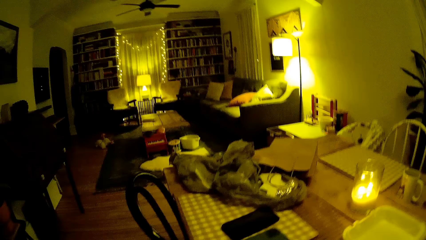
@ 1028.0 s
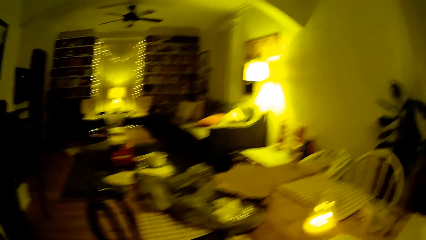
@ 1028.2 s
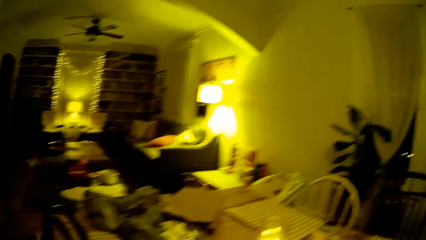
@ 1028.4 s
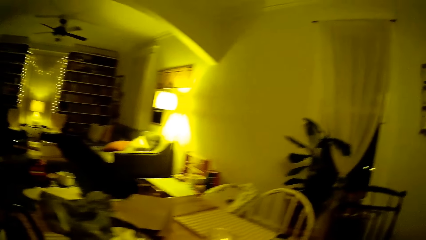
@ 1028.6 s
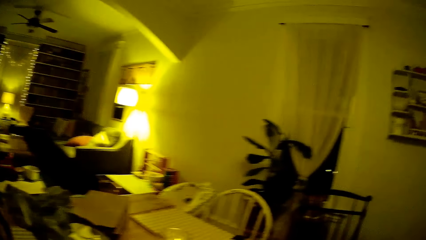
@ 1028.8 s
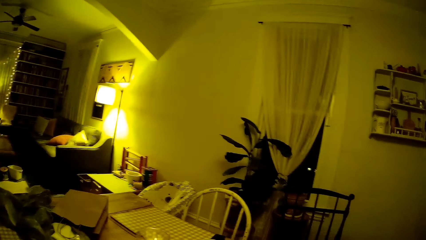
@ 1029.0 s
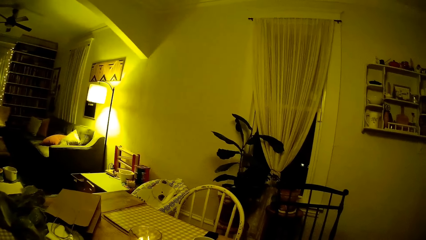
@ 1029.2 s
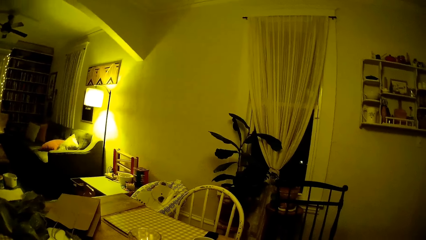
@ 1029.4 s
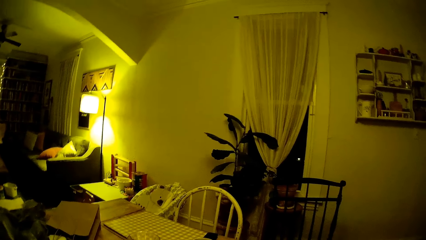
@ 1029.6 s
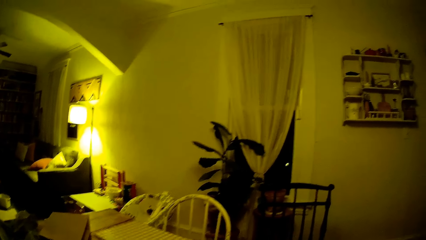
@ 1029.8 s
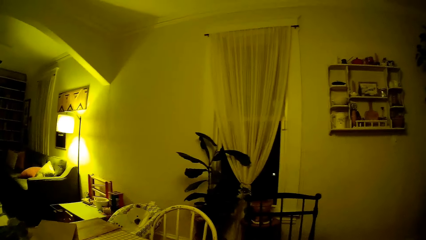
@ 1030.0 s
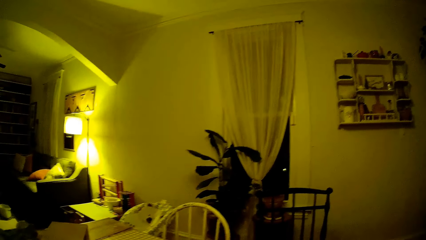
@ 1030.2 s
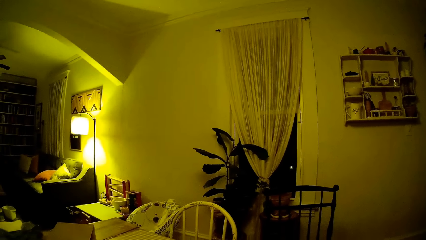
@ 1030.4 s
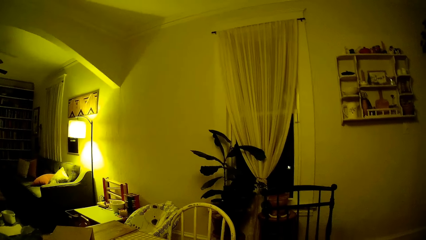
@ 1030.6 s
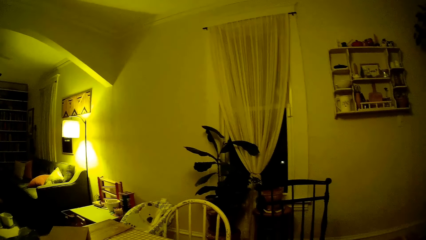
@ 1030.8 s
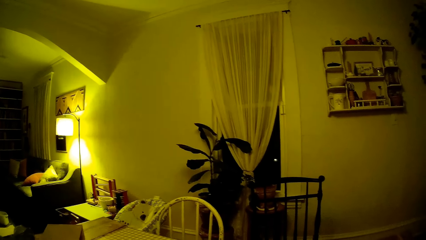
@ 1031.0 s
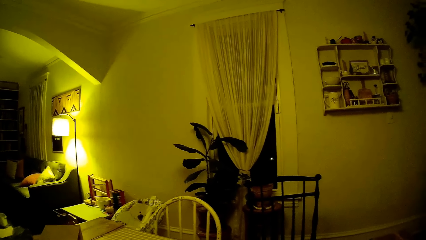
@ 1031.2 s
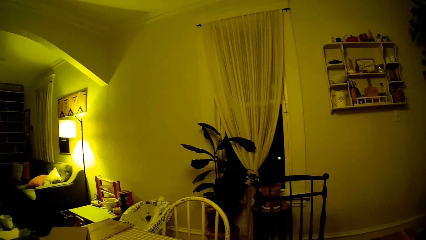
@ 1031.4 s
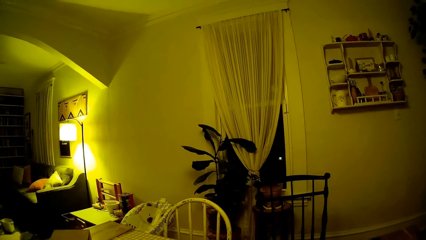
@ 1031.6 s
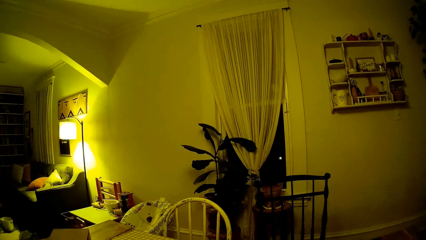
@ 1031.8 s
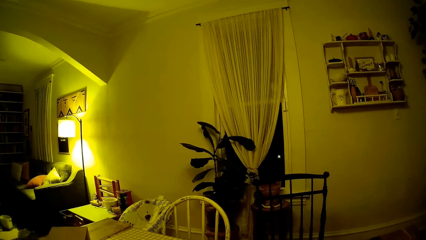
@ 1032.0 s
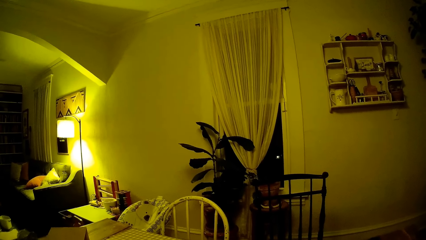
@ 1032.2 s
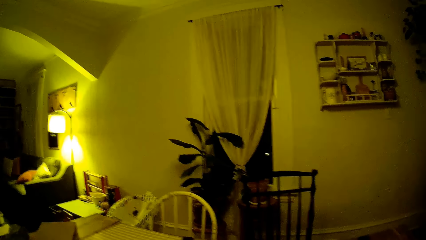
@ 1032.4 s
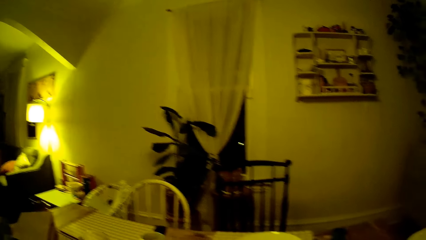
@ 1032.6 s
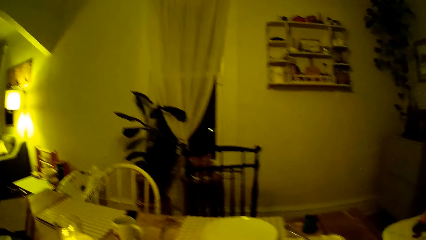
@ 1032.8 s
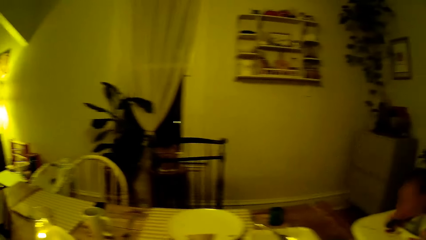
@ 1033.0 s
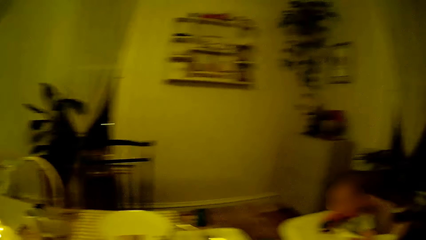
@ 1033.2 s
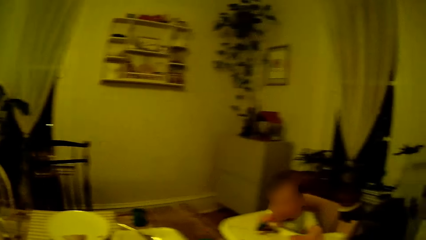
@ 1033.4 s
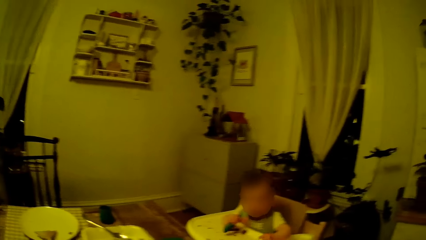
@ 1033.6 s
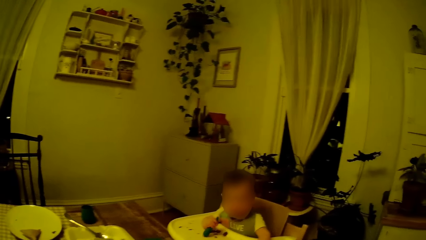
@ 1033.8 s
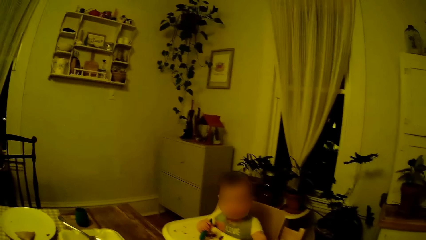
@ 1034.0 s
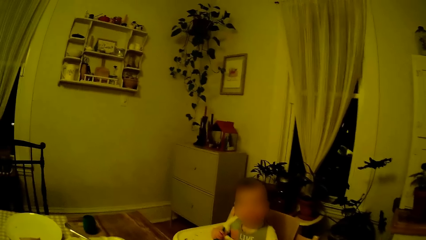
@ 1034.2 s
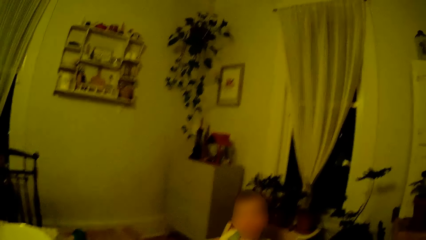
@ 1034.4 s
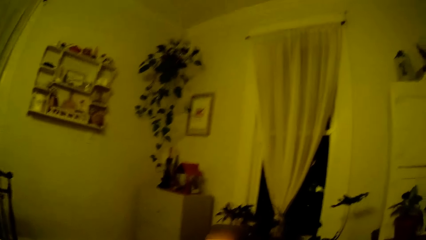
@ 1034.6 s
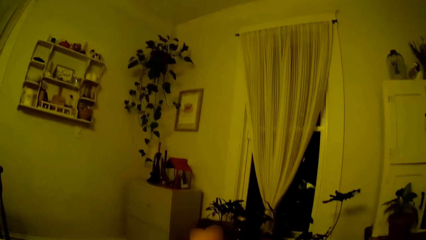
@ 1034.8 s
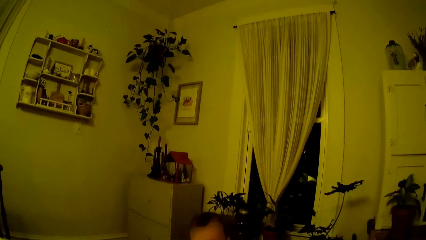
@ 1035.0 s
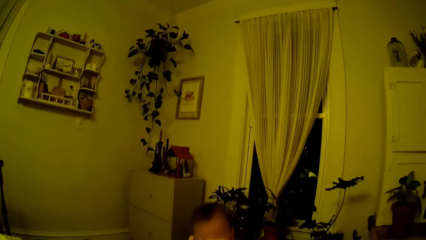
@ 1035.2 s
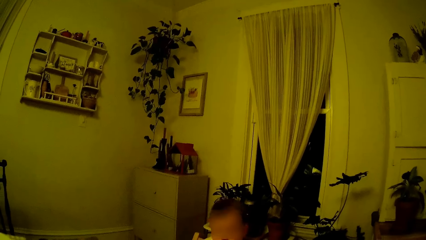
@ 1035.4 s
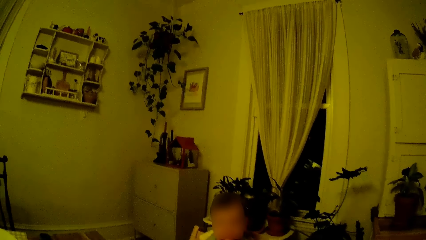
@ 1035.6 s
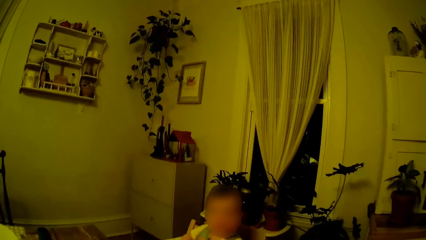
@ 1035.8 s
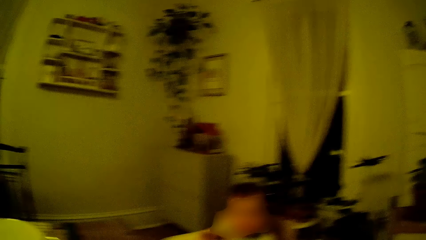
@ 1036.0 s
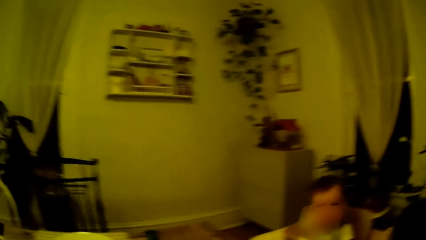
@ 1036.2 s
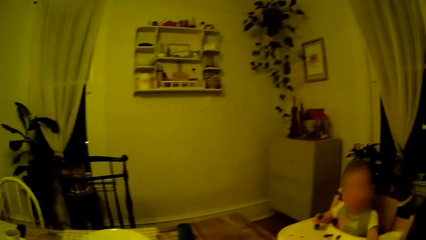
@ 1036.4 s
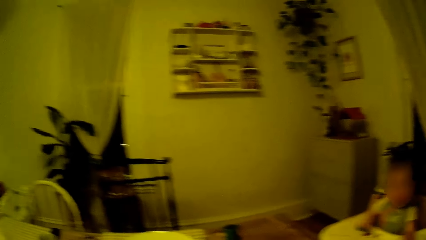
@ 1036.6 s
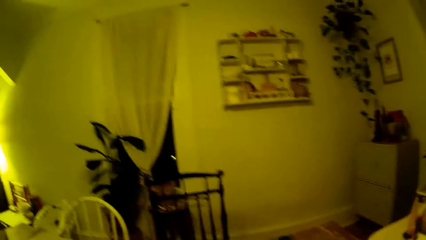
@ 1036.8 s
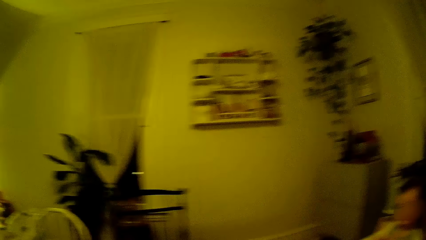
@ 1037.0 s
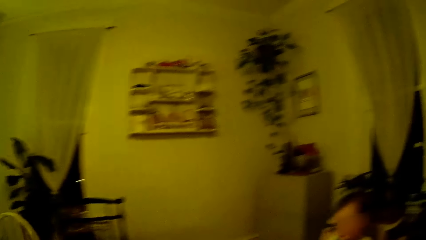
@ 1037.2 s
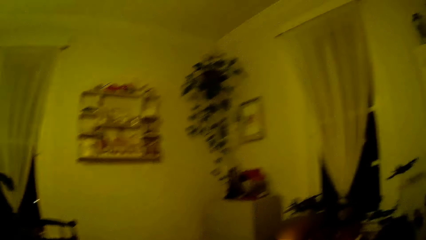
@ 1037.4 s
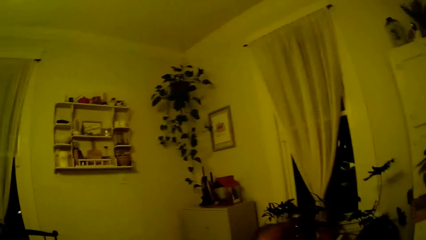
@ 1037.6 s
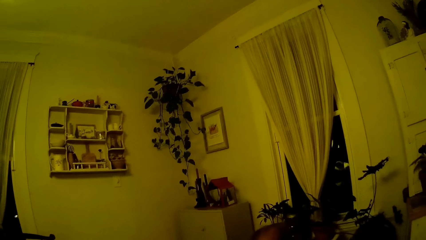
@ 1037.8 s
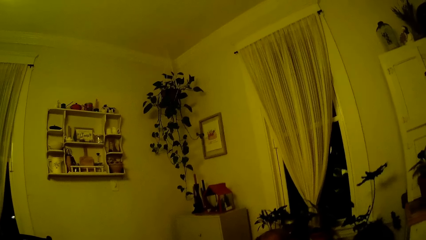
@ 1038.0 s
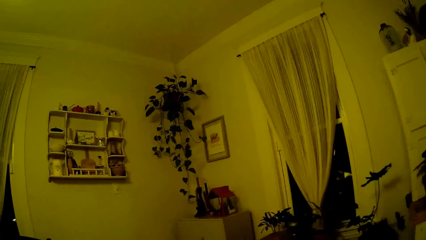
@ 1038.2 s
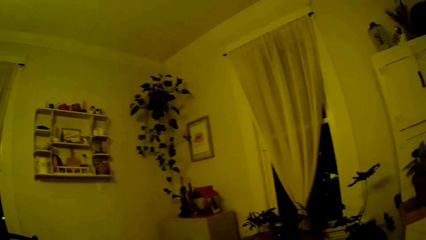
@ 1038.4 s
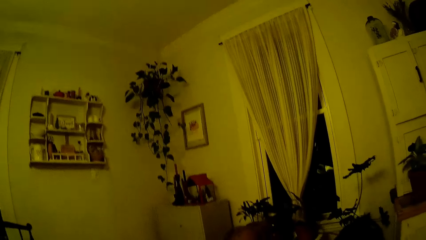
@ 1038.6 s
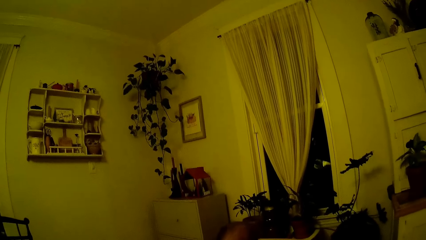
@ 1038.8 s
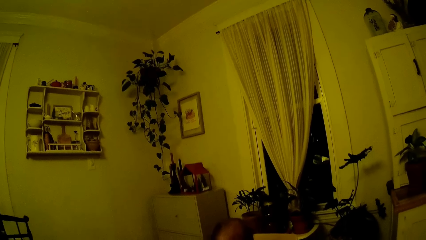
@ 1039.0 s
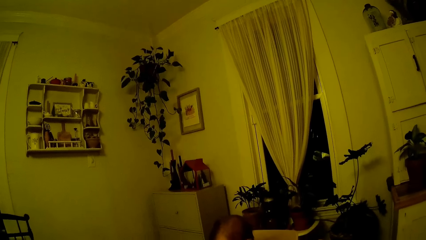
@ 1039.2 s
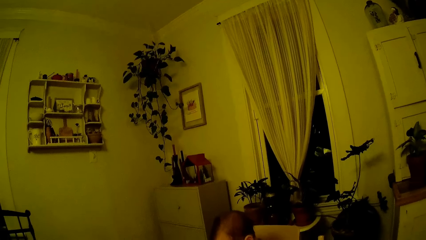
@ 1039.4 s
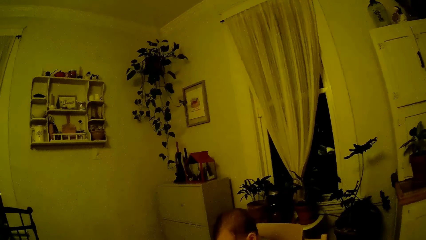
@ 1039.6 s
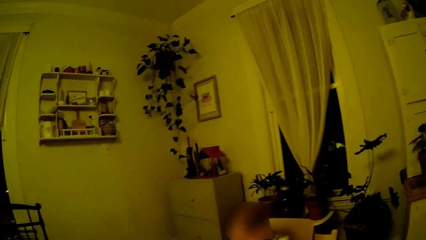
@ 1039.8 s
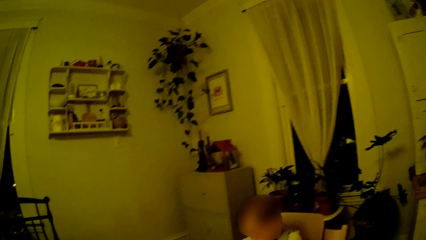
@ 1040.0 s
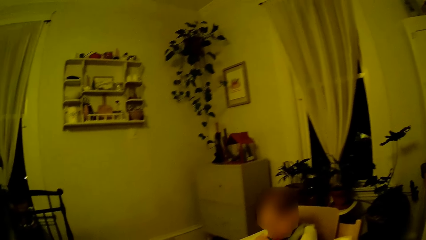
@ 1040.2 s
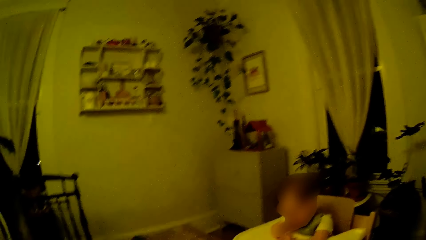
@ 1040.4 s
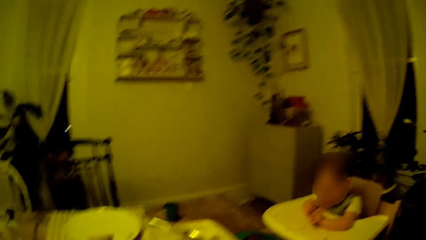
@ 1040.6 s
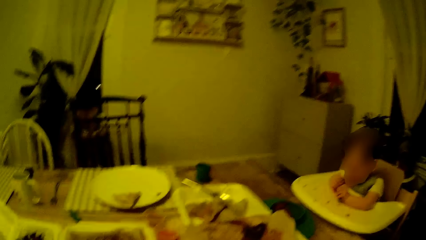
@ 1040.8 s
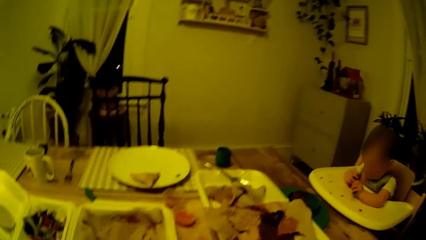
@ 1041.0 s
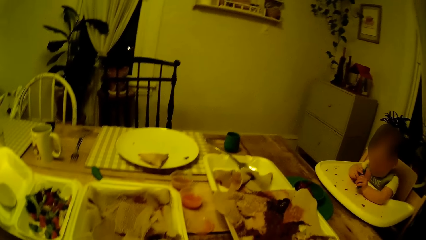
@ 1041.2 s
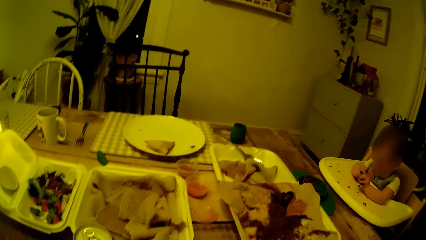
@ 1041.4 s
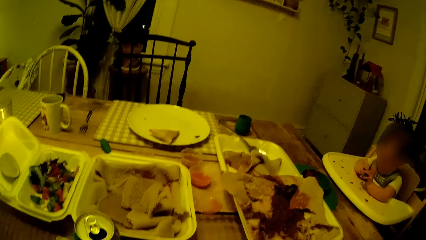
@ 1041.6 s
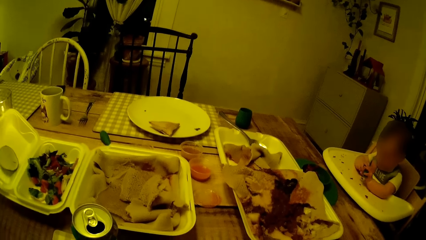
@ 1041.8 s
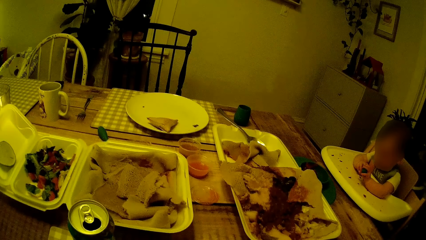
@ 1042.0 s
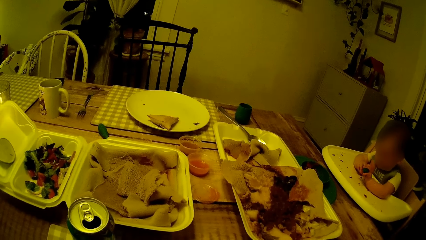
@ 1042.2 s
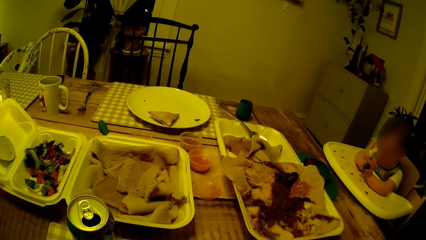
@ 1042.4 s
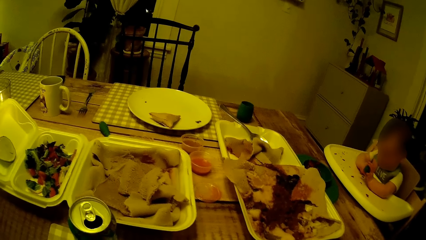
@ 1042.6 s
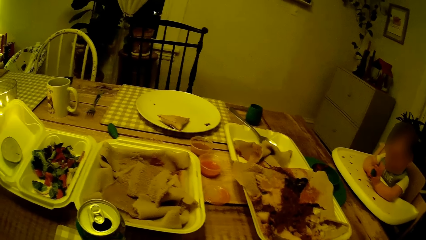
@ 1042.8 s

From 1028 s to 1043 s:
The camera wearer looks around the house. They look at the baby. They speak to the baby. They look around the house. They look at the baby. They look at the food on the table.
